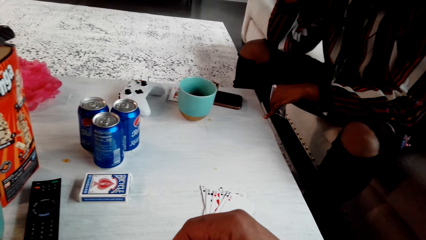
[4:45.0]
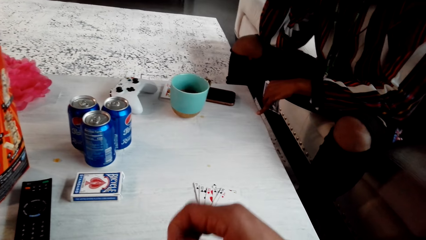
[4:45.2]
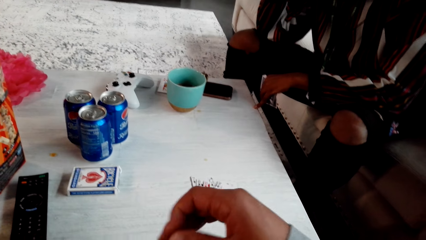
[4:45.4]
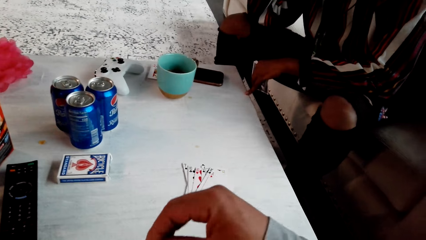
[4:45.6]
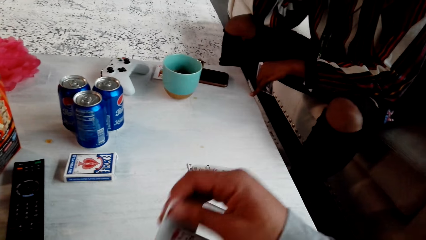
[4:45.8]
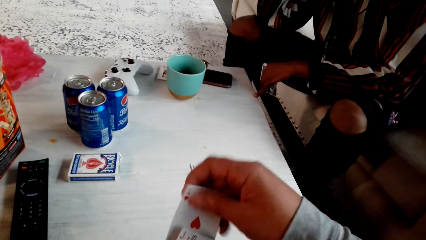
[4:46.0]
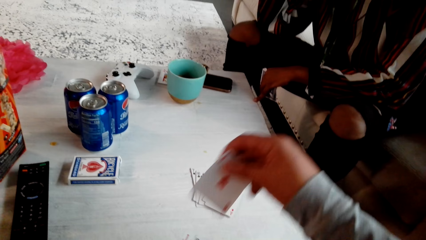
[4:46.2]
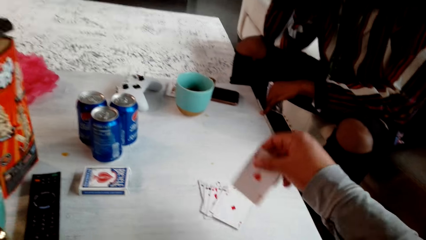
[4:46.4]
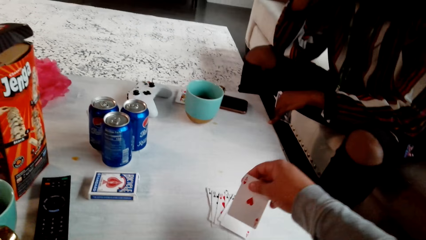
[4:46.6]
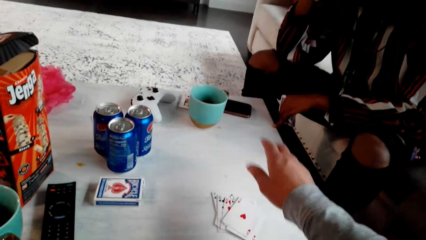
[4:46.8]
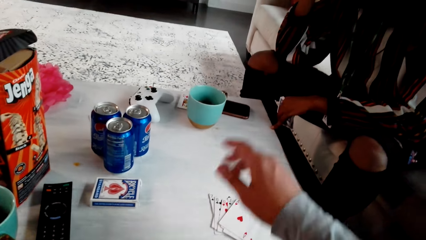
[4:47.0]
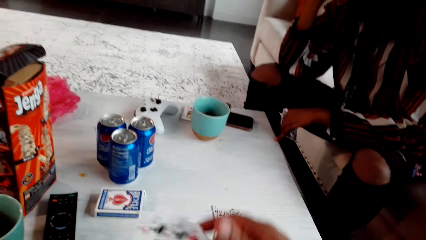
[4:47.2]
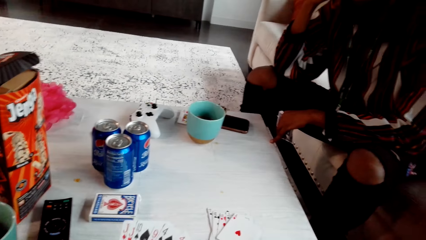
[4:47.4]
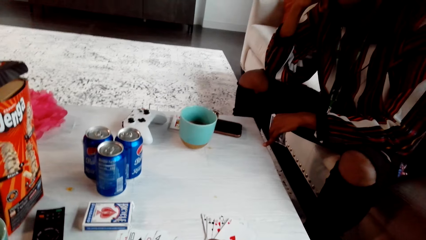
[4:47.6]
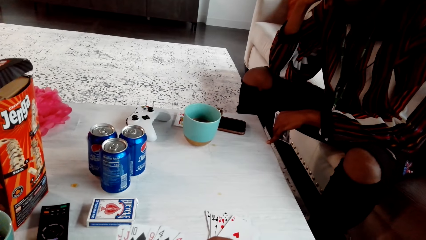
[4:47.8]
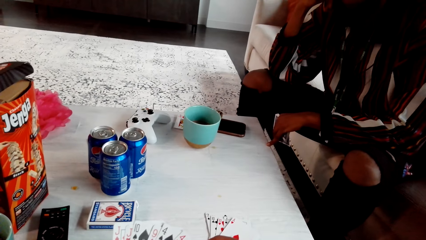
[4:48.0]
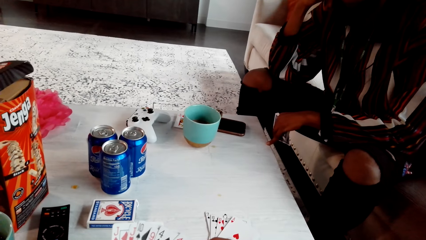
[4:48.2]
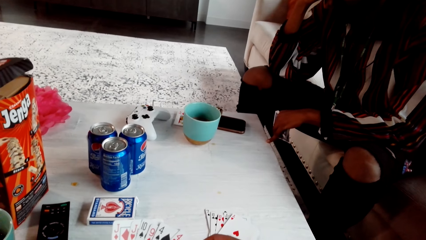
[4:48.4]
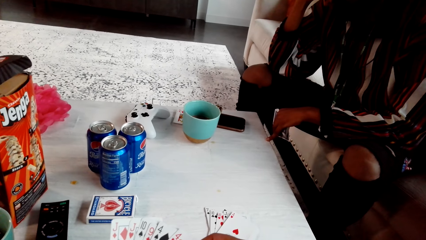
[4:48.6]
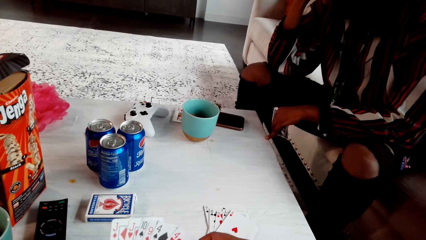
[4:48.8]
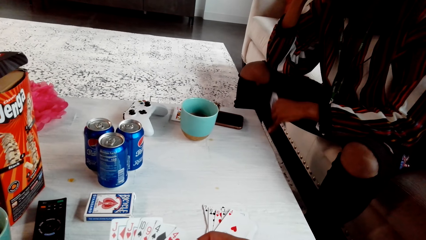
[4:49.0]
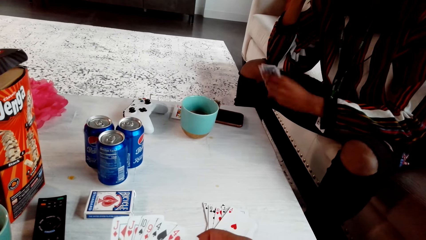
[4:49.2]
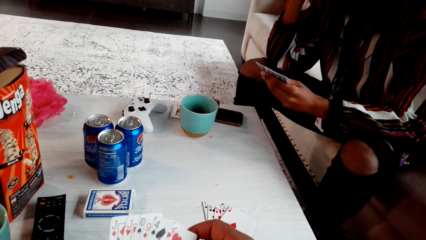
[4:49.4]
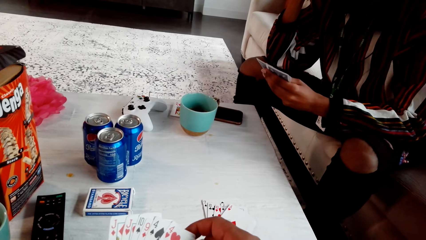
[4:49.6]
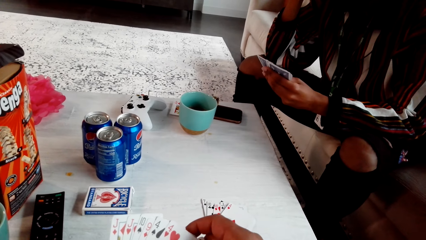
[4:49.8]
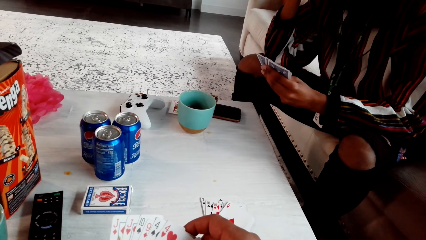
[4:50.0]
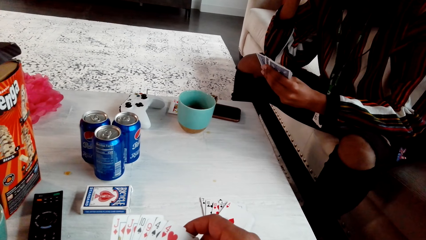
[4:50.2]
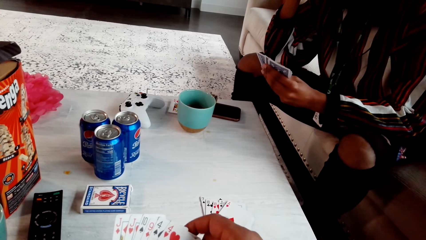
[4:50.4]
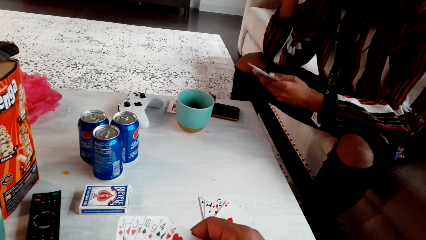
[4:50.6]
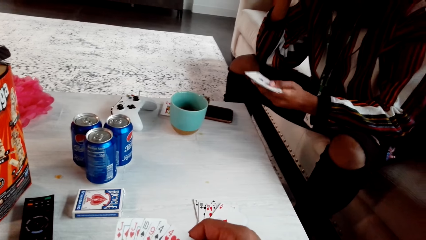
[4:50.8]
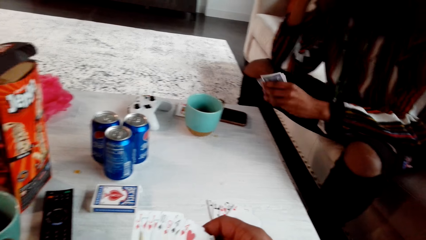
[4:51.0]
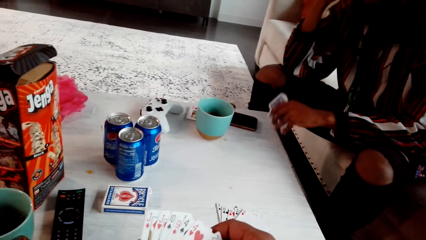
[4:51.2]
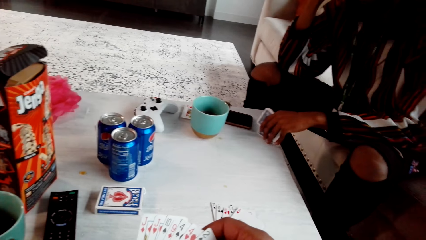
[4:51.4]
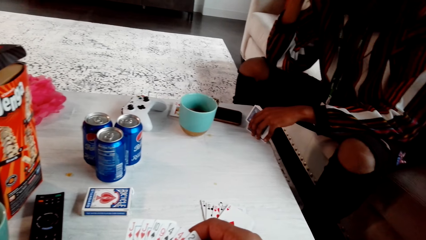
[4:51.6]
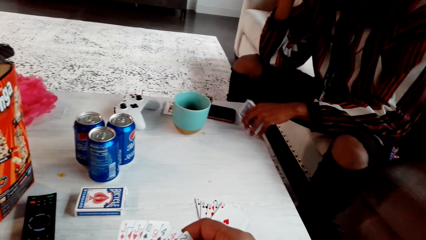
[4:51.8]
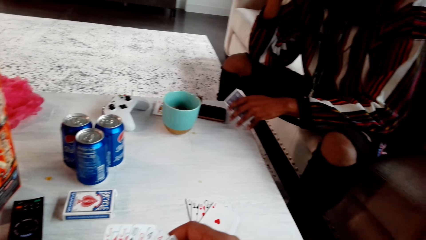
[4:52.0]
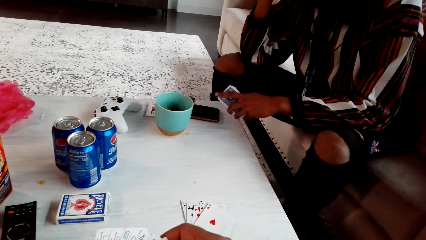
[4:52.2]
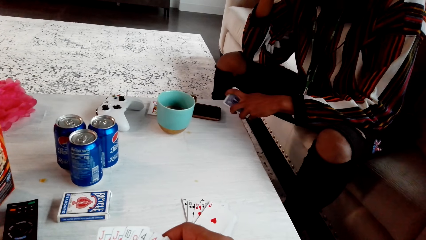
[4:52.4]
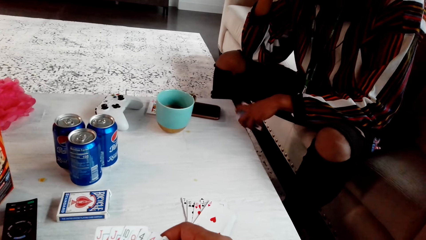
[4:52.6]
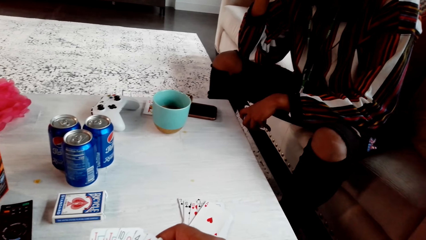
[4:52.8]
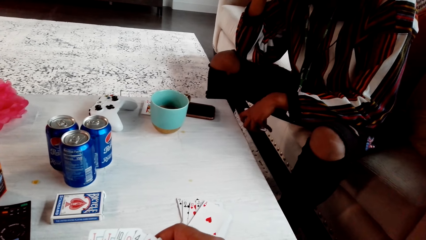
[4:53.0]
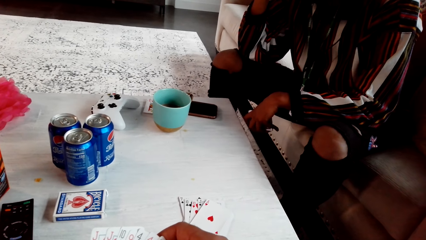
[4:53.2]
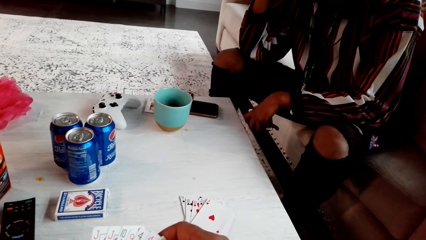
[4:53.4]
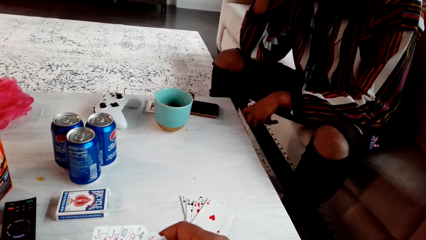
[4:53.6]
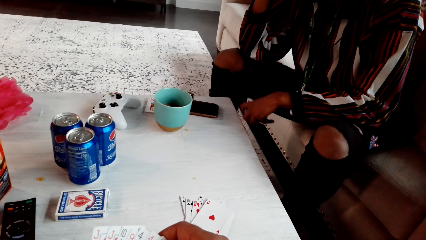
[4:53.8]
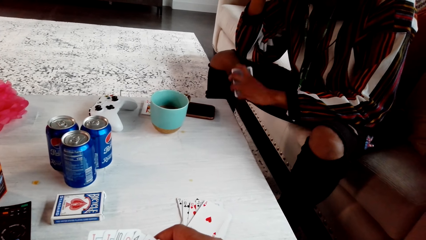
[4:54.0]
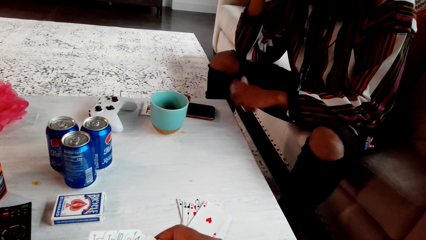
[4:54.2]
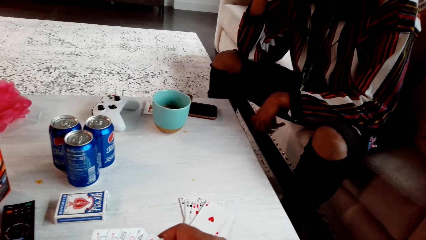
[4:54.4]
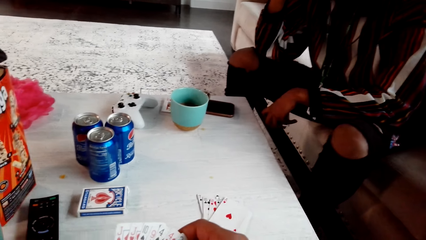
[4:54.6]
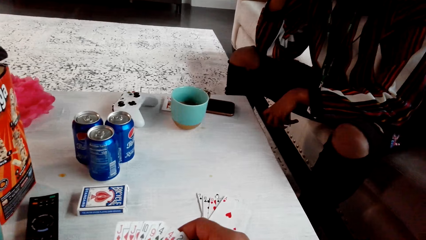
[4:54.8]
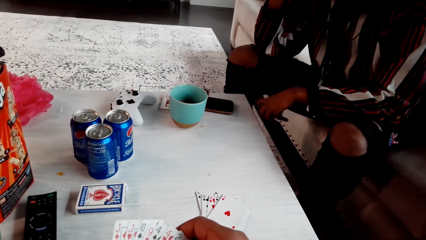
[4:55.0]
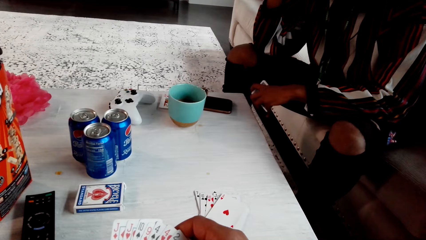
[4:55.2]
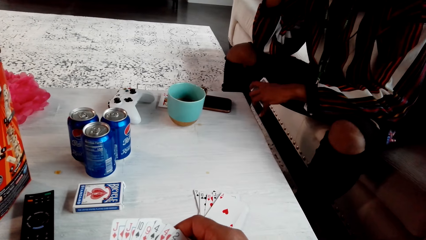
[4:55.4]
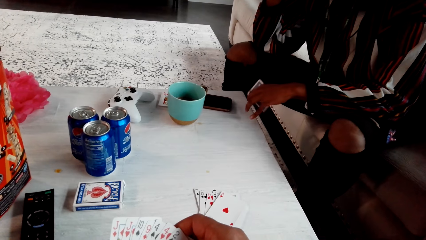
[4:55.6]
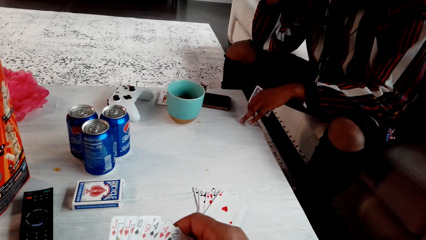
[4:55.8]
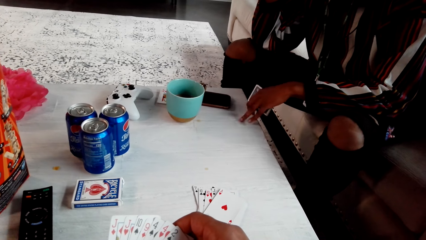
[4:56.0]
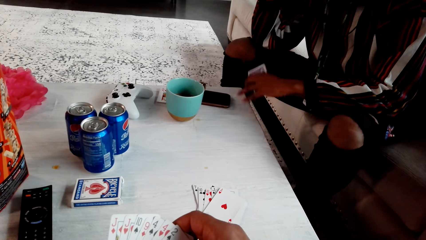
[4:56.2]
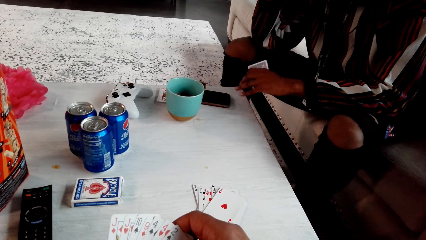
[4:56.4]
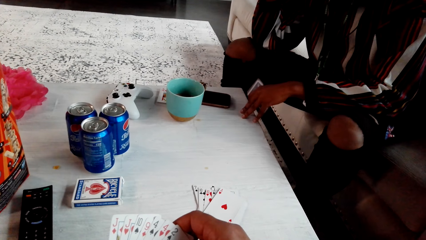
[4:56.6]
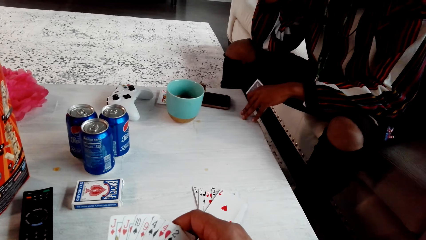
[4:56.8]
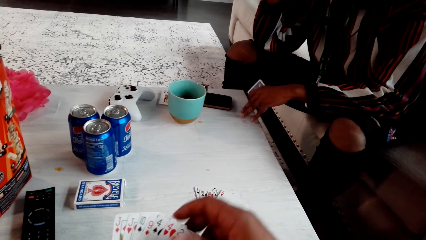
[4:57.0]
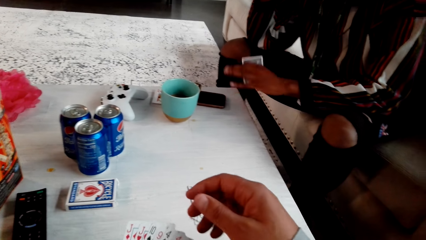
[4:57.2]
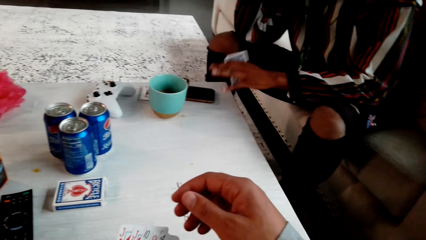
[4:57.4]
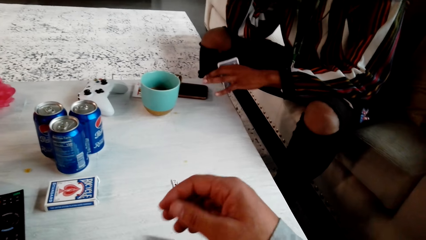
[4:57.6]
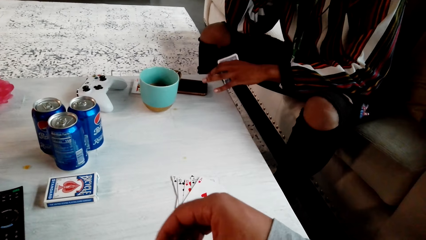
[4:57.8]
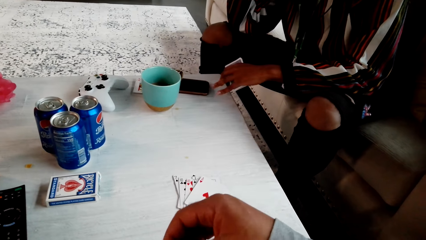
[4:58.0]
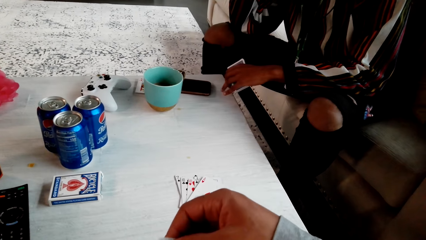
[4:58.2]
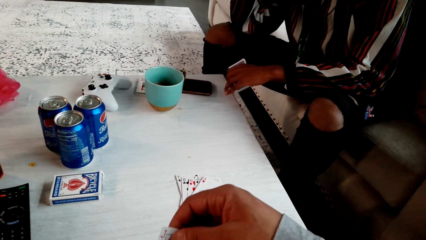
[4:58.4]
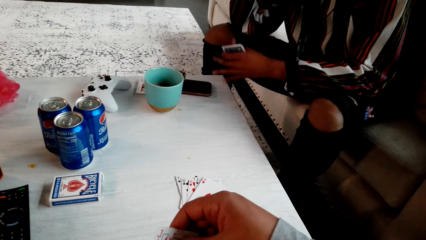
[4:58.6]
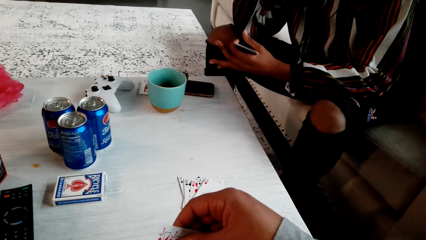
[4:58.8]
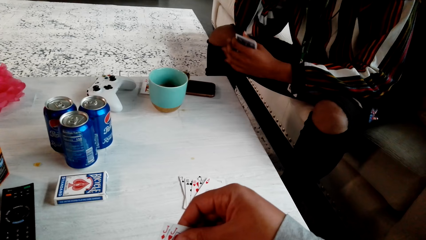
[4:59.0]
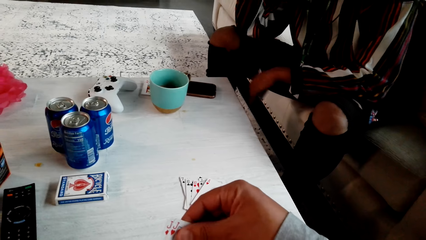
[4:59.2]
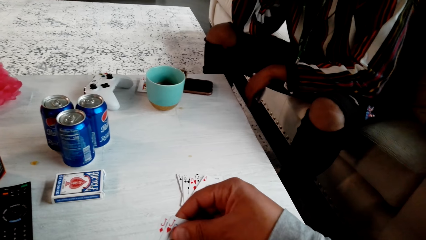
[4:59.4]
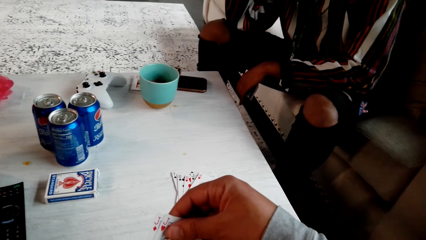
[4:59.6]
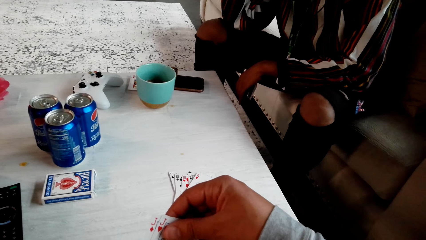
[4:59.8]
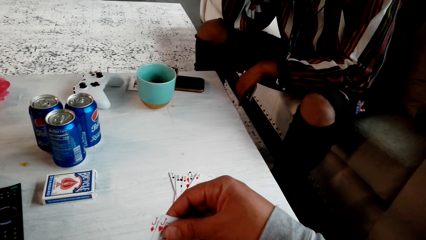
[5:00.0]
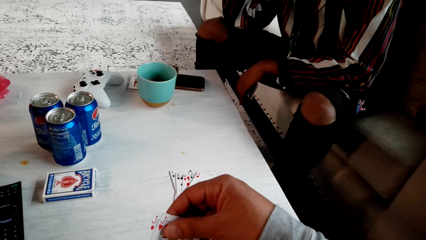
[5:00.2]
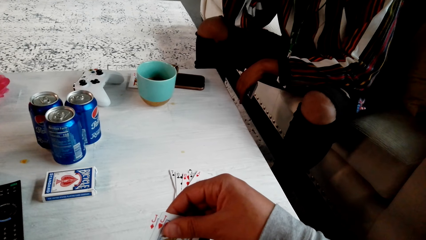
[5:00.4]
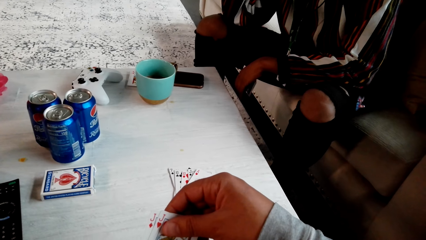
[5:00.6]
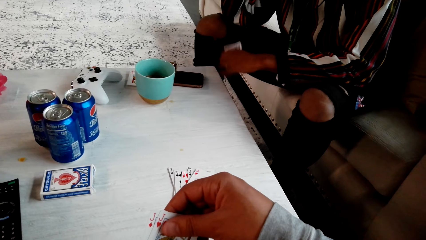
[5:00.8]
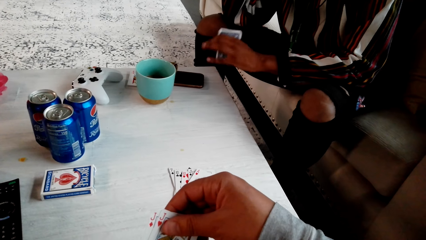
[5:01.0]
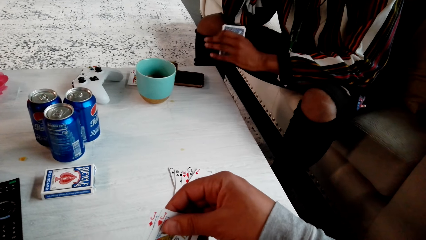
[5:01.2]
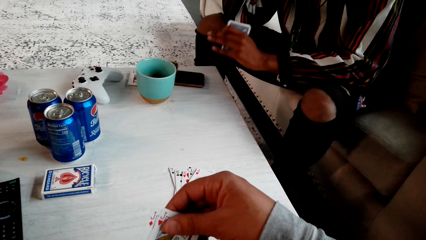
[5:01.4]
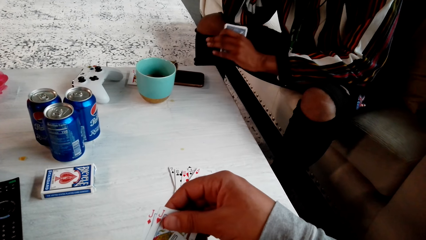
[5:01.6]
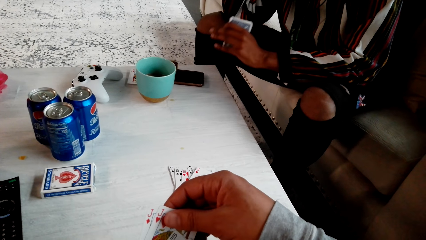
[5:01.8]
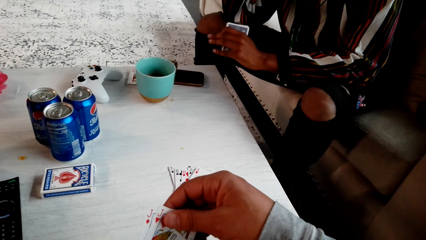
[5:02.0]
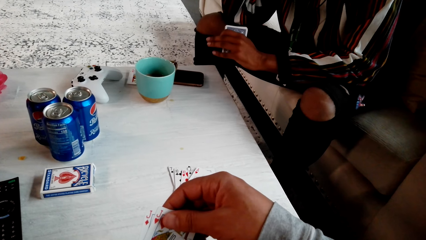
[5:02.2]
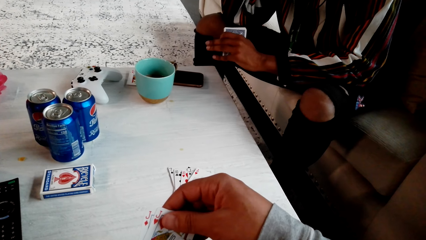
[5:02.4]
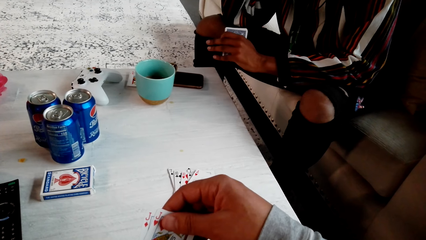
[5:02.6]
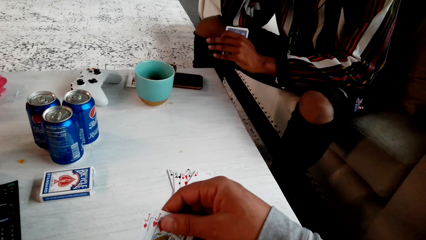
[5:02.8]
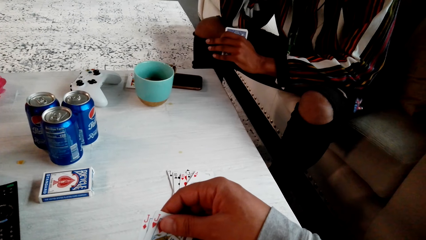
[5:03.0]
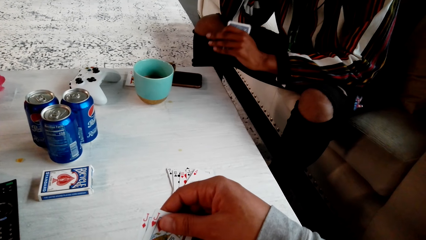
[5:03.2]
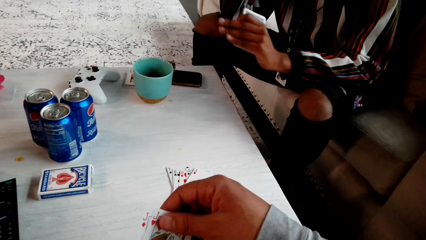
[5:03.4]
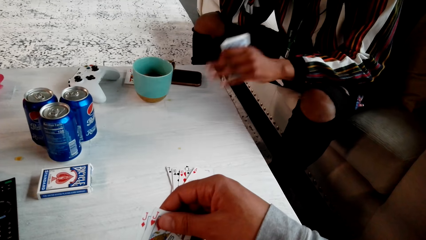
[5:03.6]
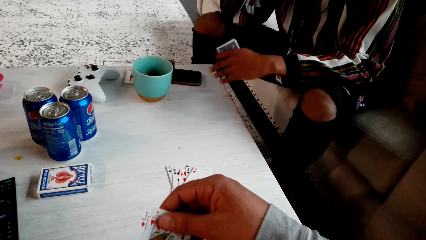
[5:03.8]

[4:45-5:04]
The camera wearer picks a playing card. He drops the playing card on the table. He looks around. A man looks at his playing cards. The man speaks with gestures and hits the table with the cards. The camera wearer looks around the table. He holds his cards with the right hand.
